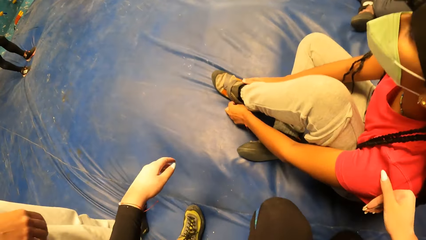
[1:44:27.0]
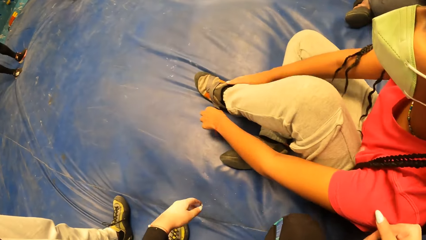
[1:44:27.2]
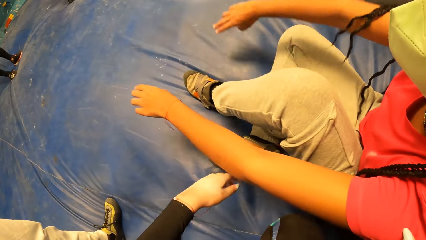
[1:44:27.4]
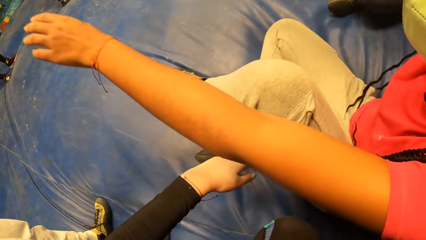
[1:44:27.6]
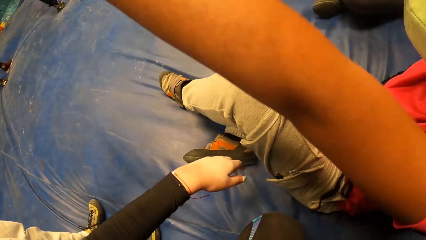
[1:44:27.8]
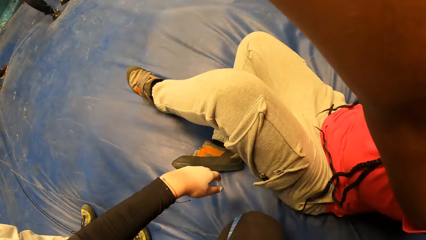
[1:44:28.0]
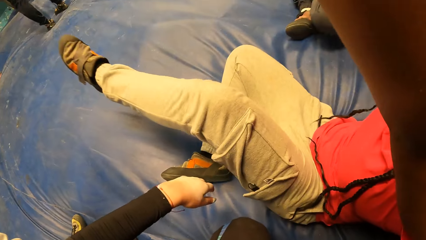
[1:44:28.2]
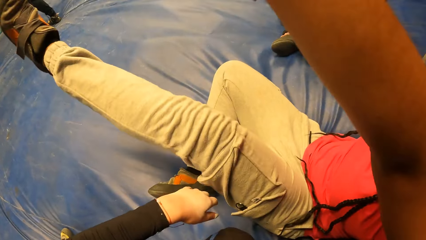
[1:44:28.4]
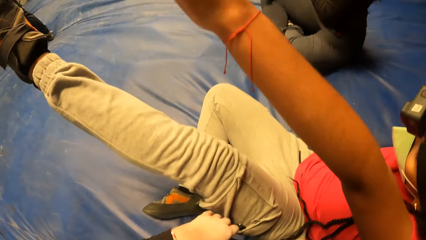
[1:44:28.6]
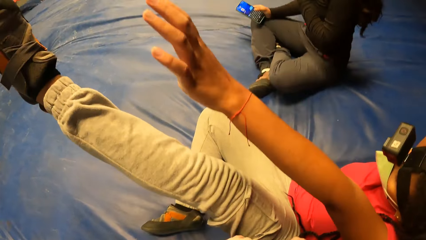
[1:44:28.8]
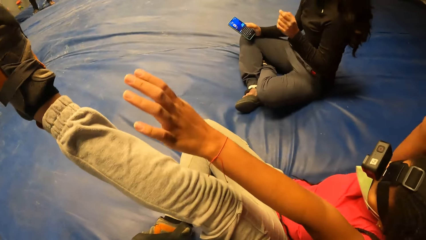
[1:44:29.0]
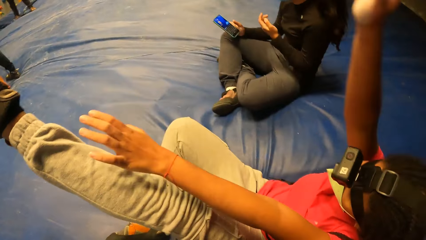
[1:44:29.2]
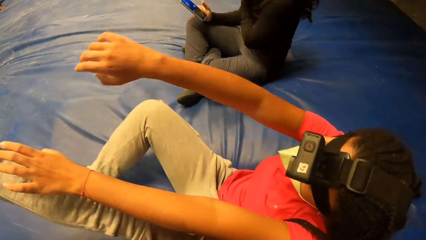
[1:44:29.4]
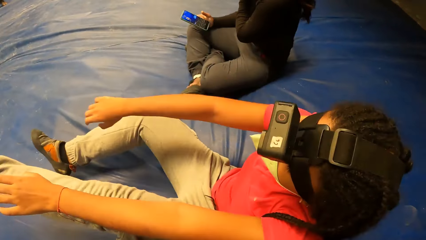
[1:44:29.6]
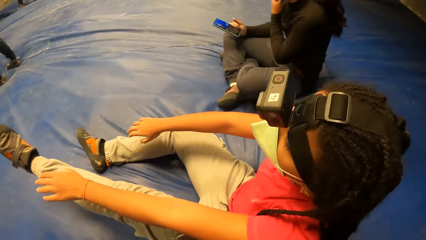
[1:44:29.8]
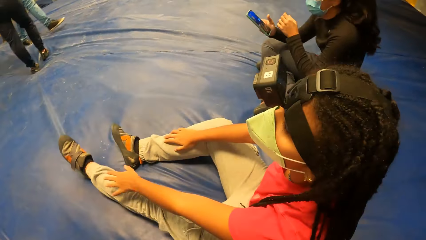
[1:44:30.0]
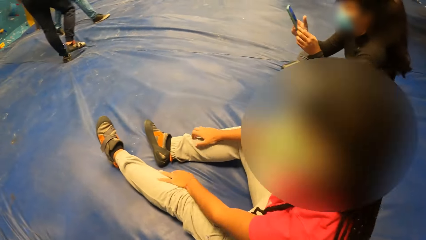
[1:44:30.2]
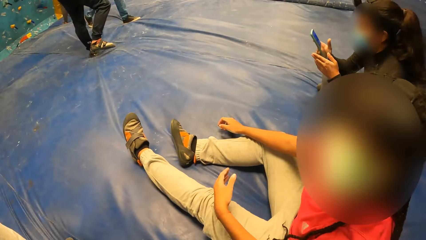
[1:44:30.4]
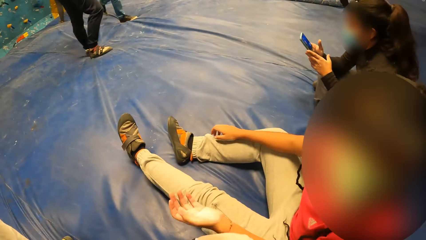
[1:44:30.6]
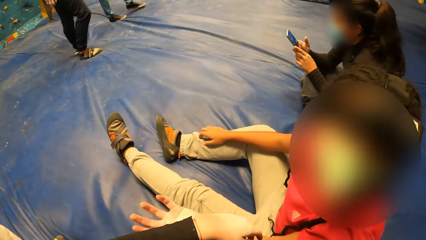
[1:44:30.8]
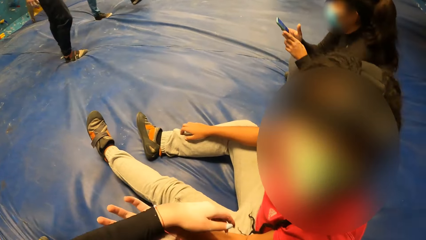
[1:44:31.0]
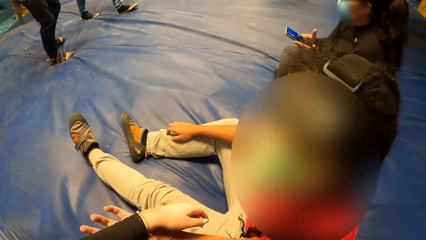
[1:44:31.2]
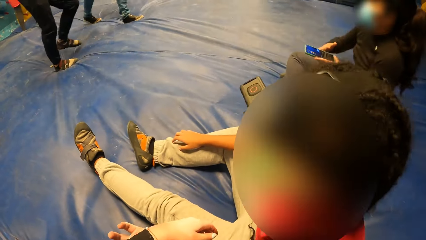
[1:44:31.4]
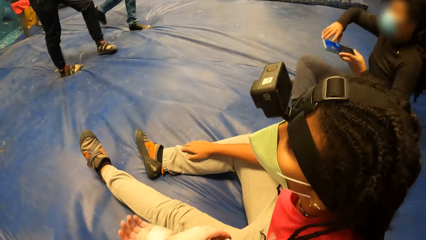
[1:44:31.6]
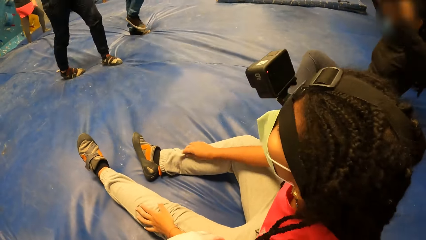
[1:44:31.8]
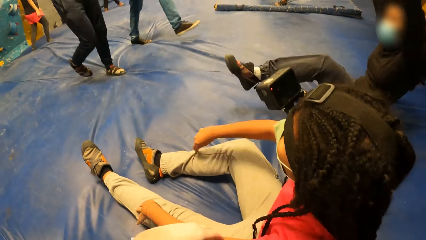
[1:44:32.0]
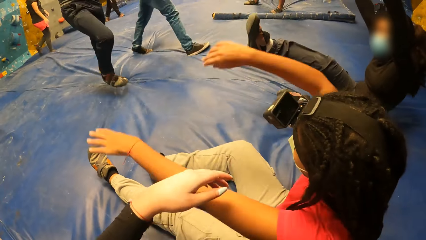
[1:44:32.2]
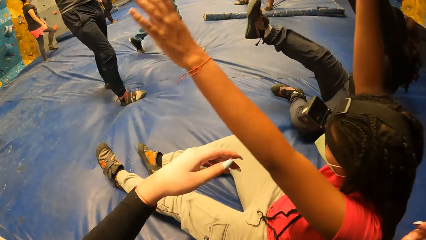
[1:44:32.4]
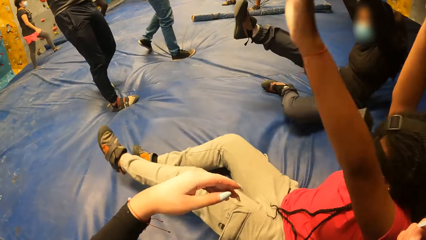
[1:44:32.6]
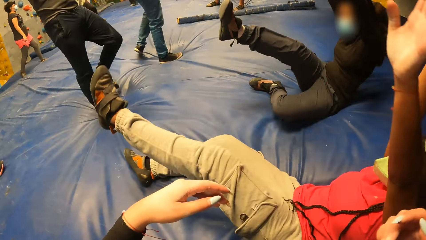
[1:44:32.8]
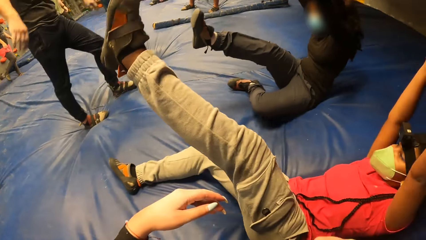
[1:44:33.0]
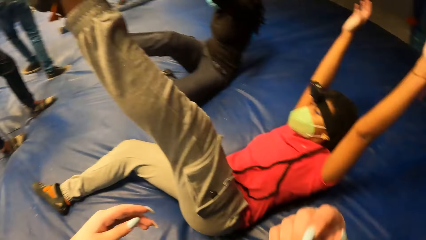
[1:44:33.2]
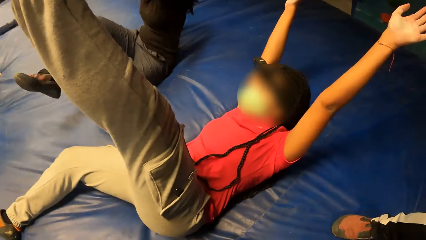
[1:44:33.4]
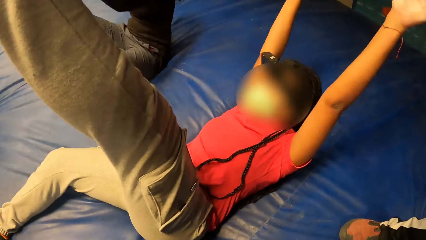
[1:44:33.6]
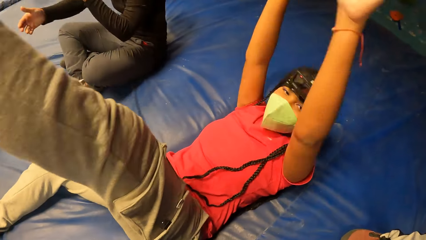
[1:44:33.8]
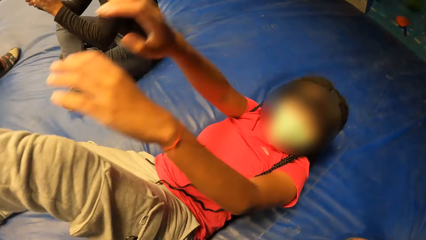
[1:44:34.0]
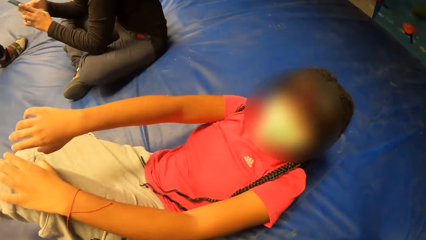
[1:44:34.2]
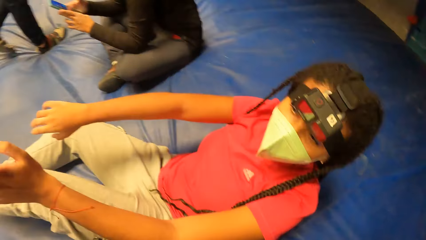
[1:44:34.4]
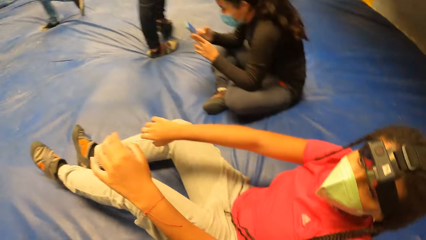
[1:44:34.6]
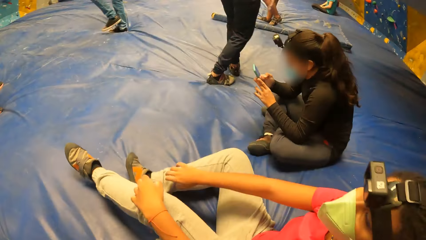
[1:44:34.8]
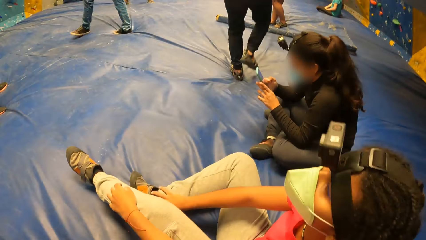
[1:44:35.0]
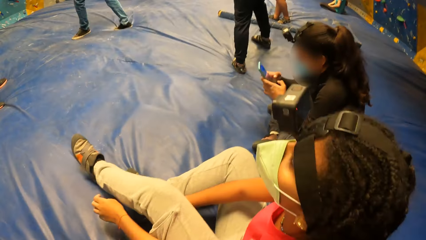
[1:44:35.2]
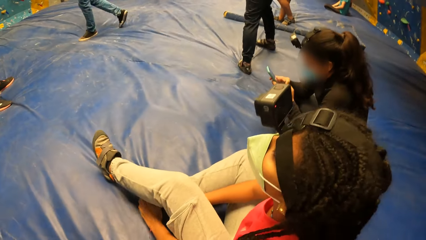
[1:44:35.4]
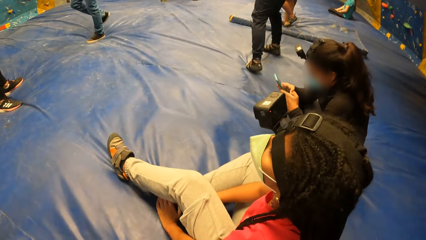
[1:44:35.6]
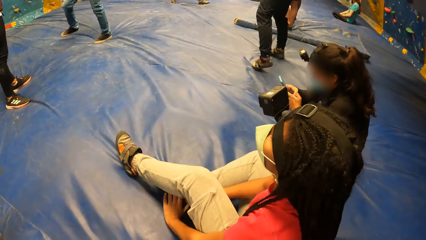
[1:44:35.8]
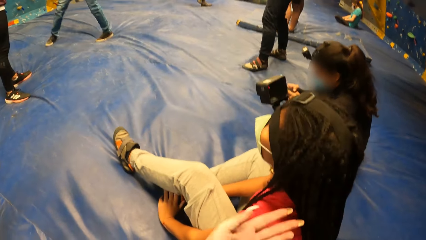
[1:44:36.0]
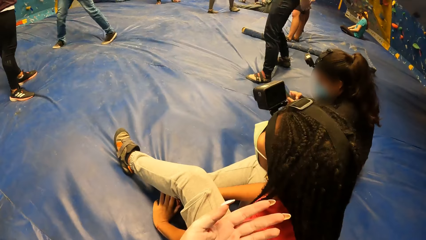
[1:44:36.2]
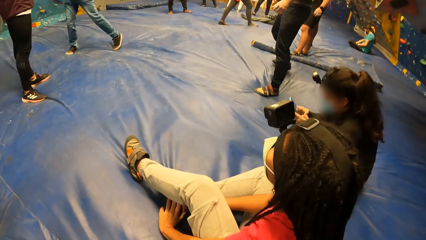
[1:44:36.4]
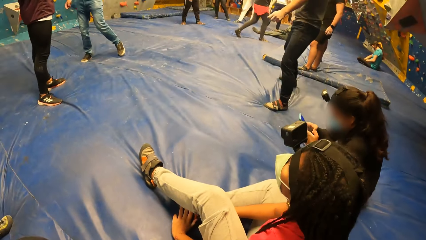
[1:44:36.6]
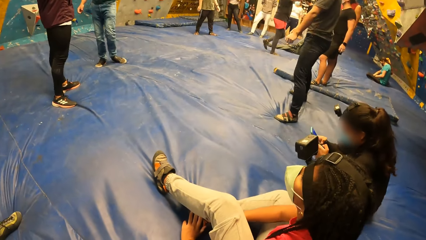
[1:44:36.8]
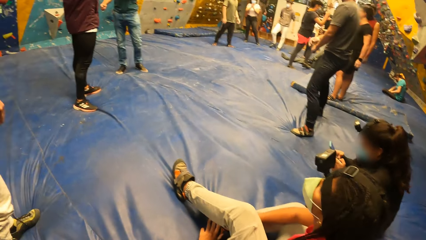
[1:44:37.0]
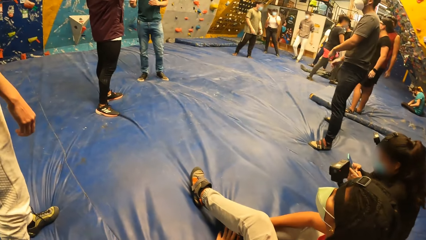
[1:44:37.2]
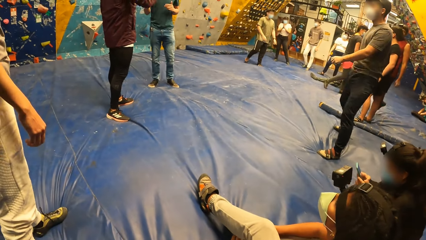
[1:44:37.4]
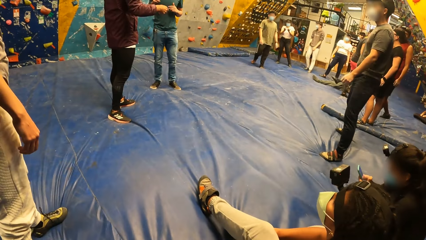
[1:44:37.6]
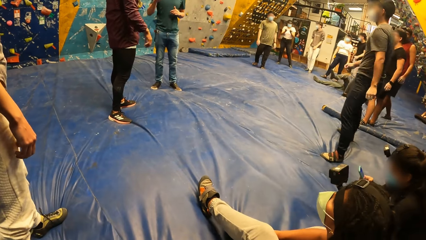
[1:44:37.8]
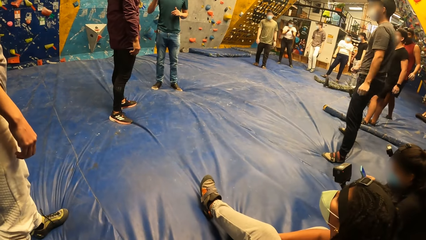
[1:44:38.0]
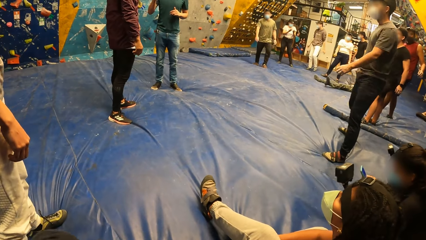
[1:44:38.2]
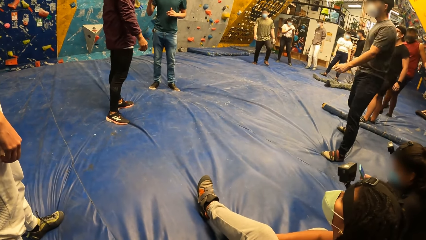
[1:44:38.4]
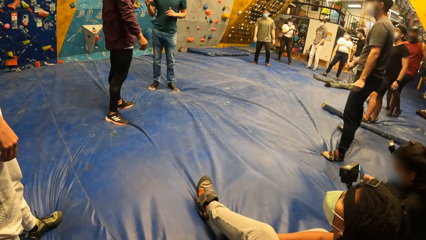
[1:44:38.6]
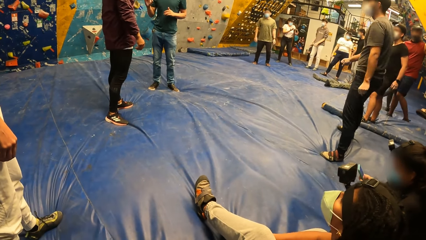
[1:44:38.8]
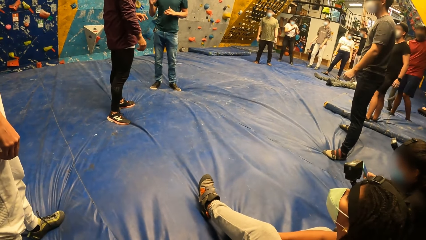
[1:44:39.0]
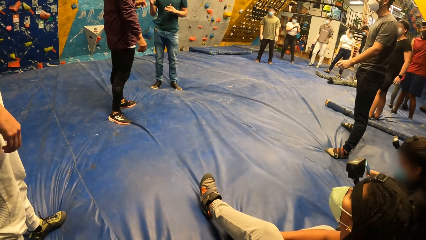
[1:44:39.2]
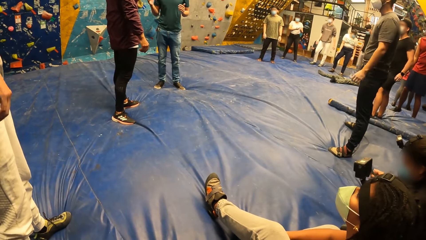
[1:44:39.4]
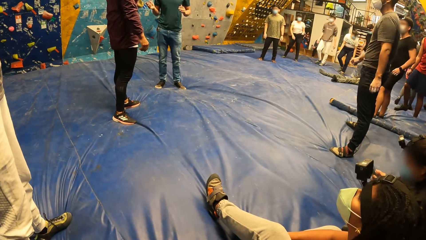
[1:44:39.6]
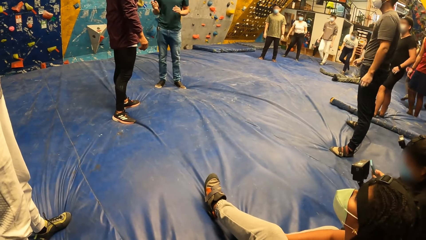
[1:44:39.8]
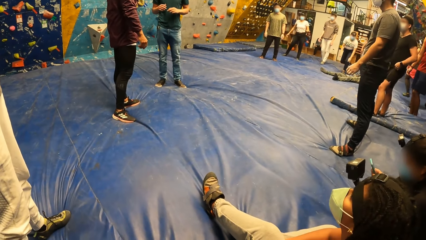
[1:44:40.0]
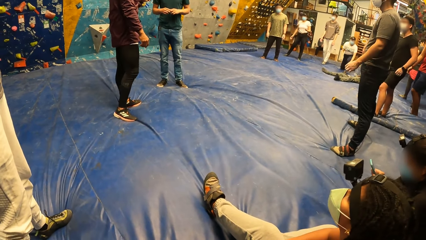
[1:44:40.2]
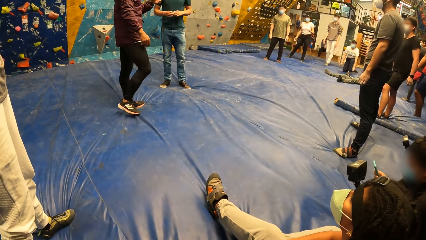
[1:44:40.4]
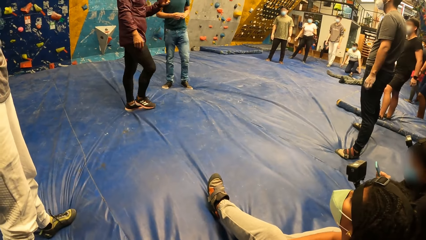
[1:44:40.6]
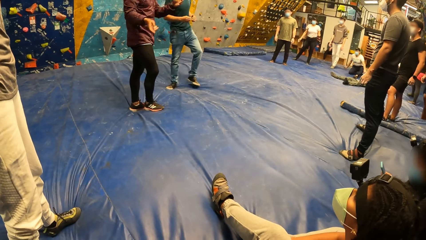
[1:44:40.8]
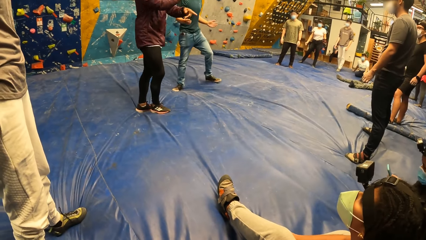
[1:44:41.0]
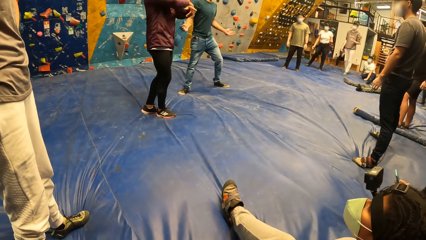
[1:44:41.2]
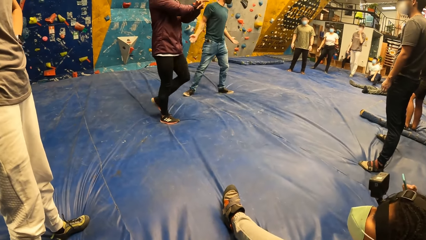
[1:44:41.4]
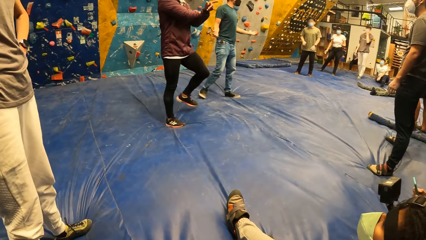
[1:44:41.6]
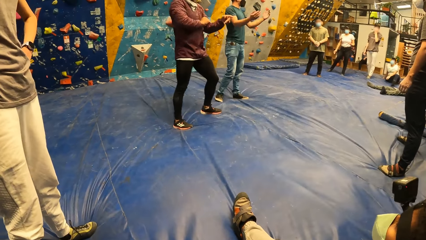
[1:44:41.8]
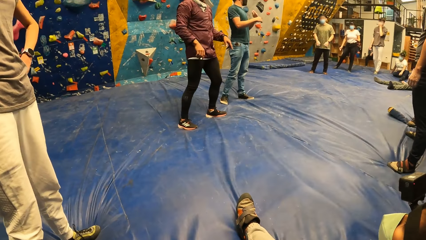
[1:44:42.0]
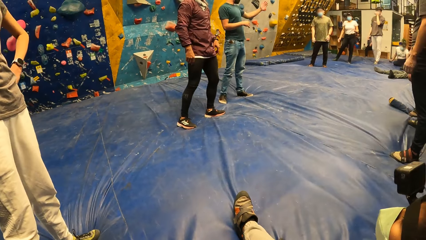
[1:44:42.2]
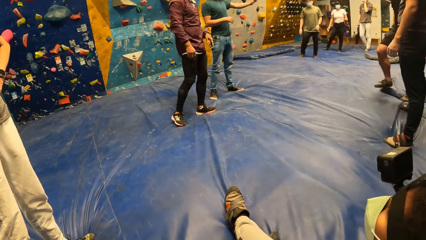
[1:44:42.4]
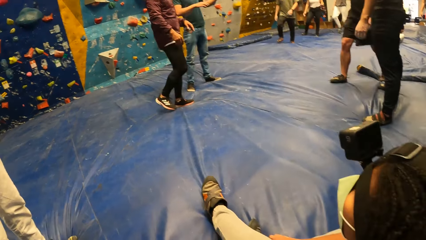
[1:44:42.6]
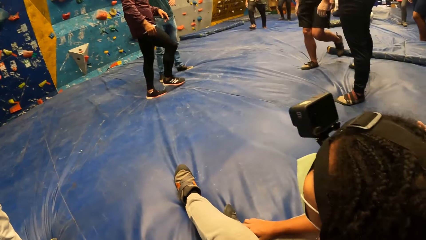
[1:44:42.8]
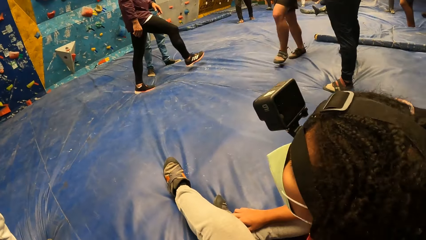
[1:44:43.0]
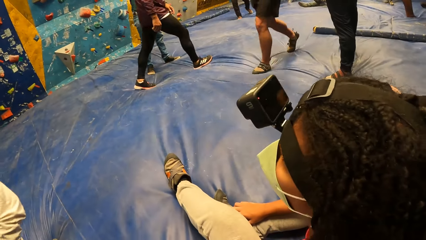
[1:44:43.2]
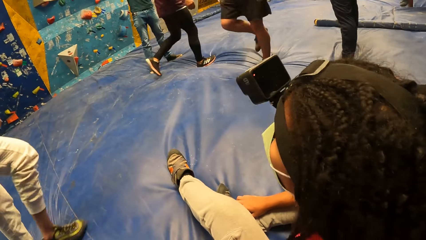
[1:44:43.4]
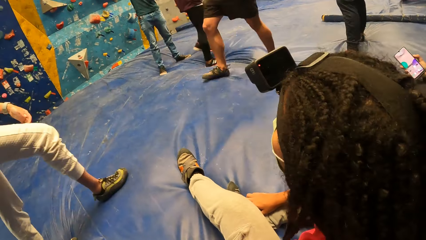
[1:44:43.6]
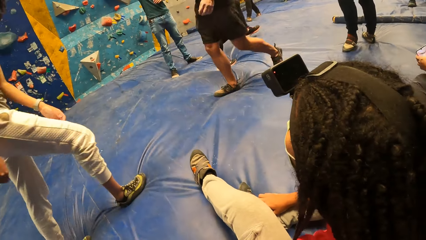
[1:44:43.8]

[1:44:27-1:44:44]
The camera wearer touches a girl with her right hand. She sits down. She talks with the girl. She looks around the room.
